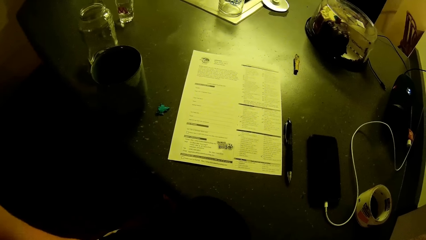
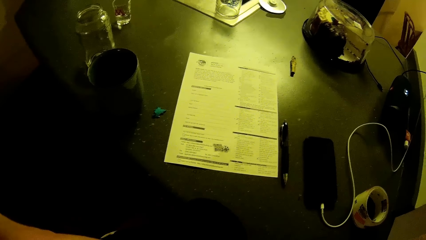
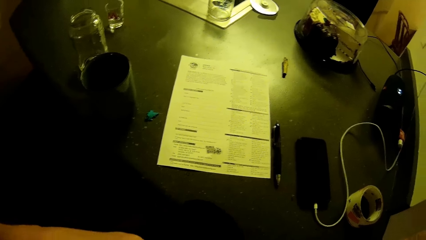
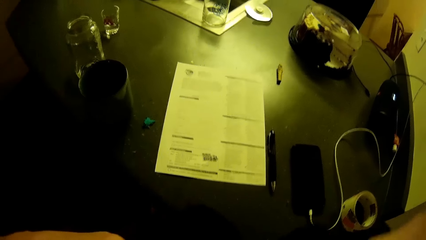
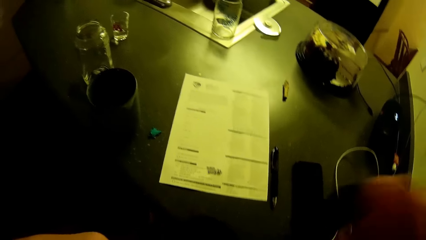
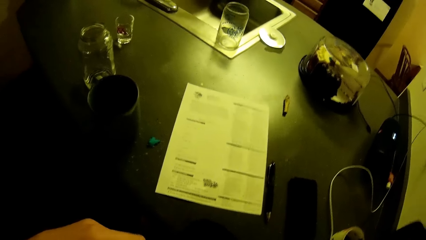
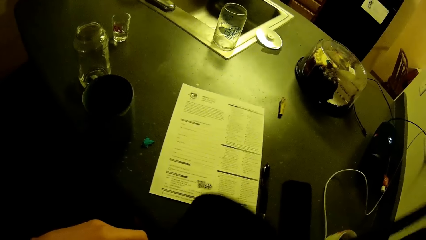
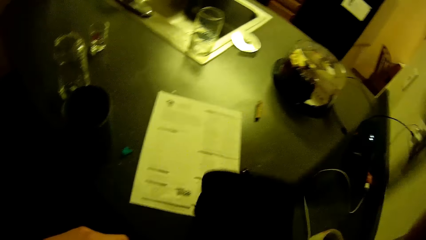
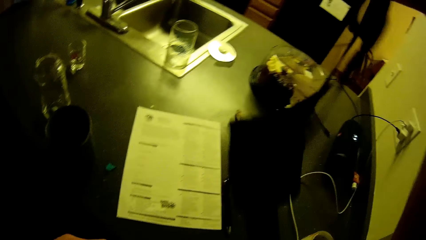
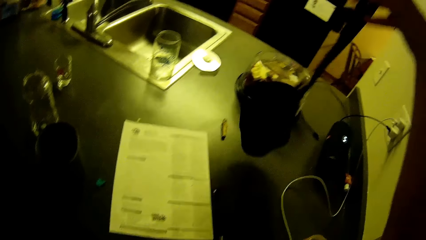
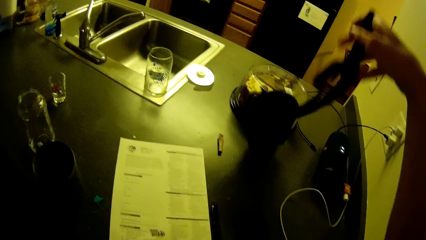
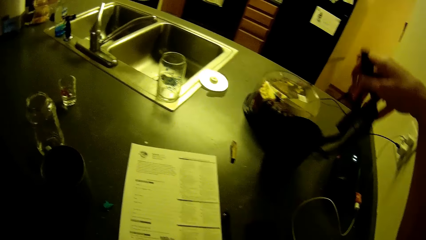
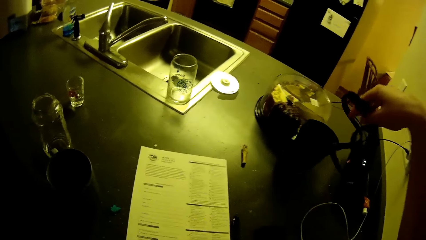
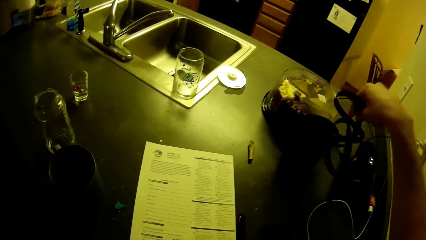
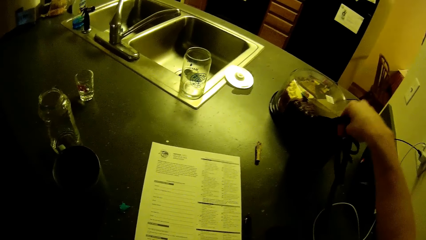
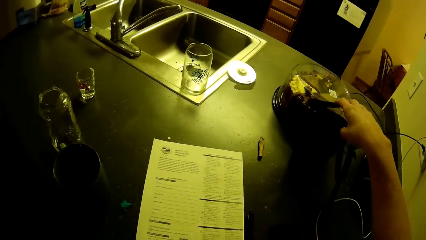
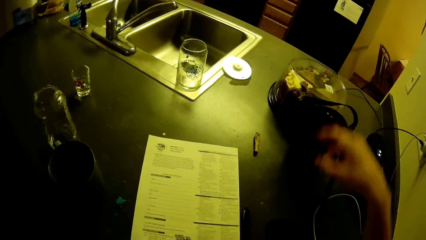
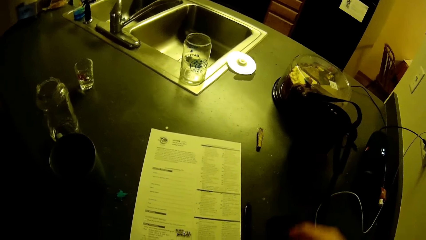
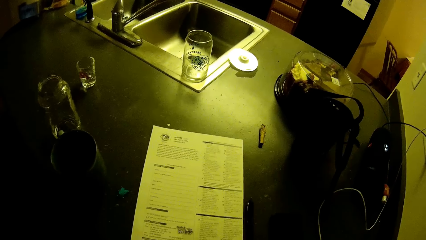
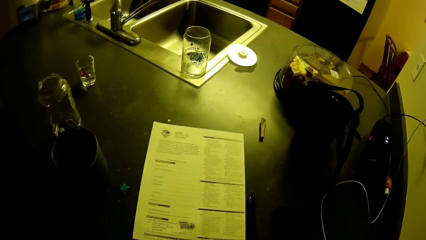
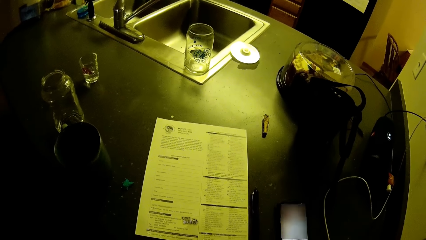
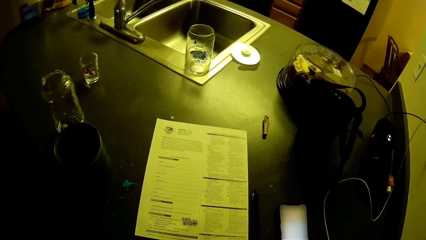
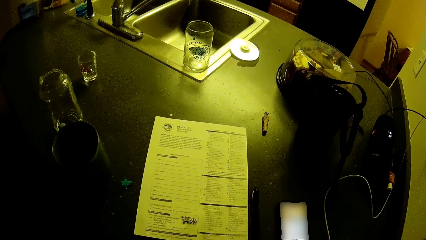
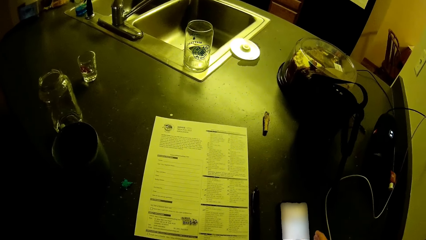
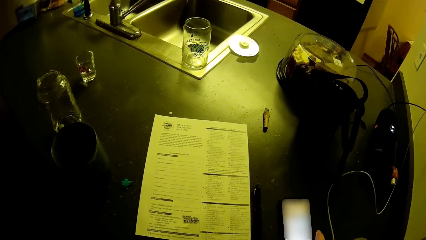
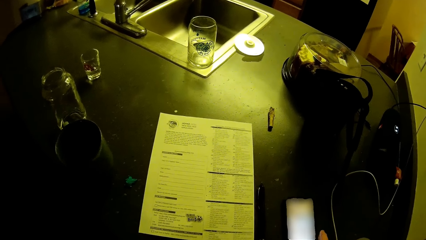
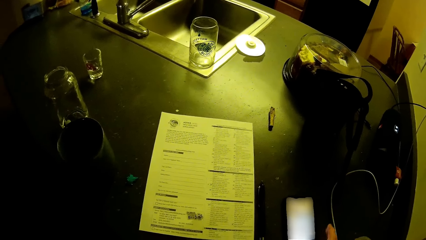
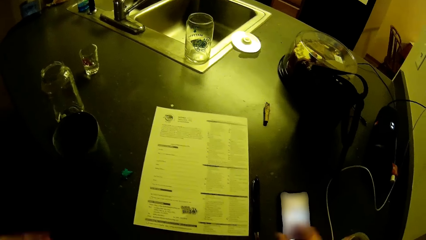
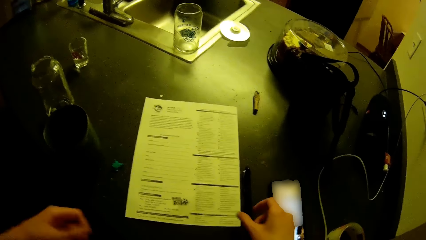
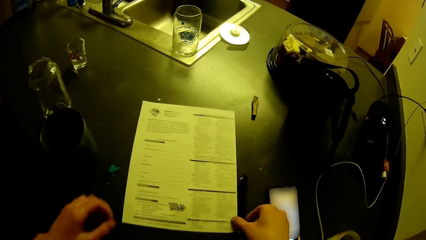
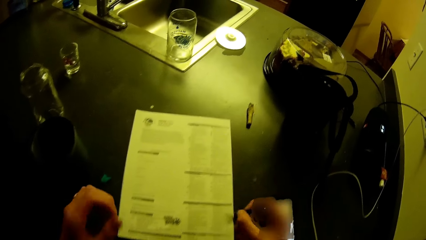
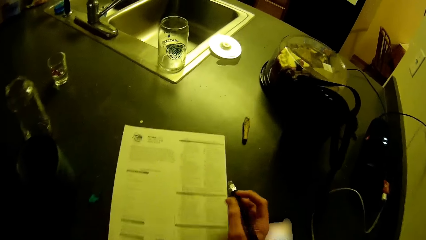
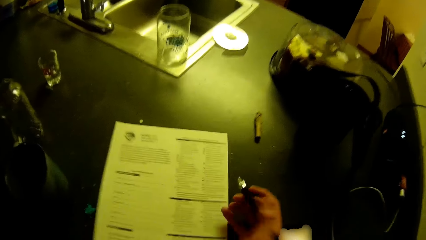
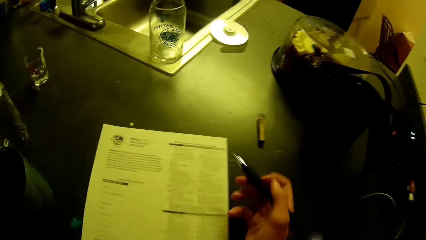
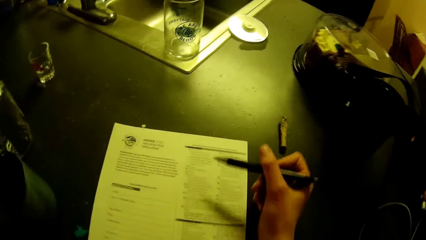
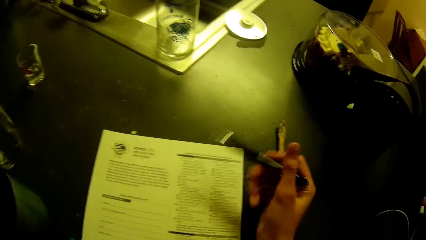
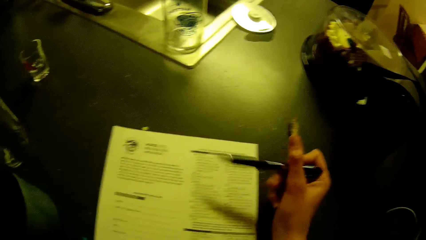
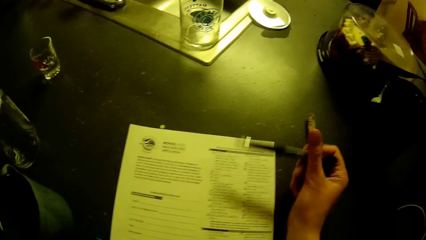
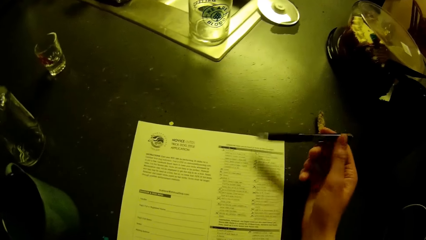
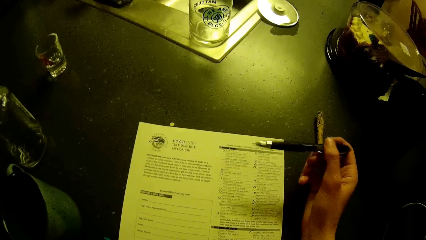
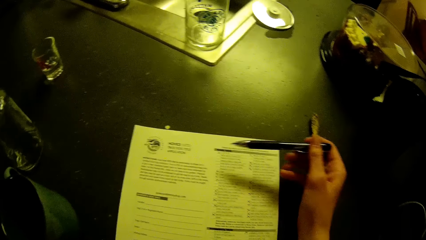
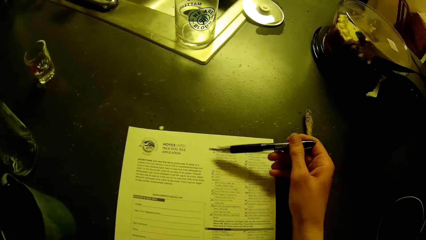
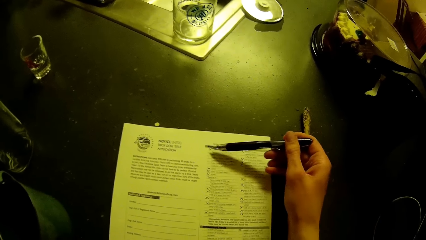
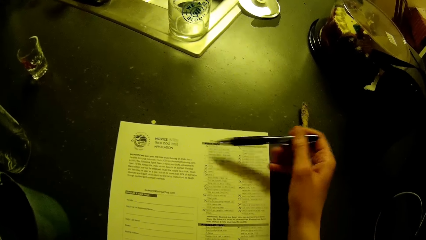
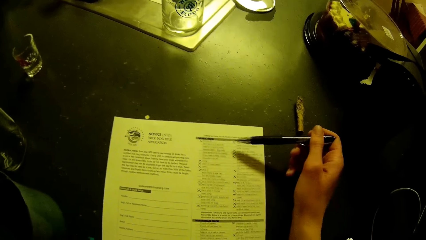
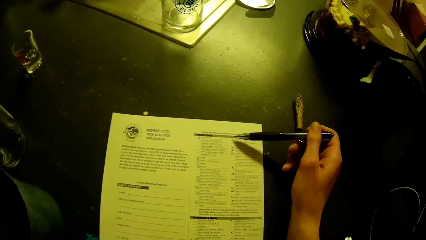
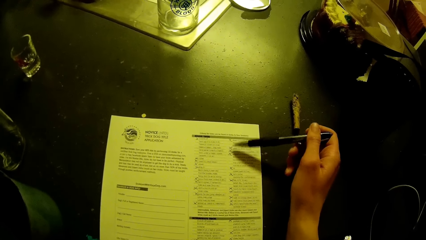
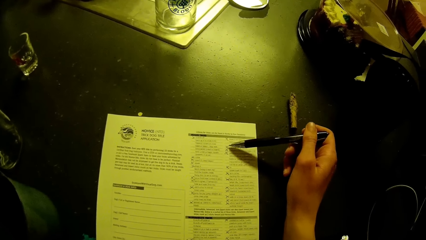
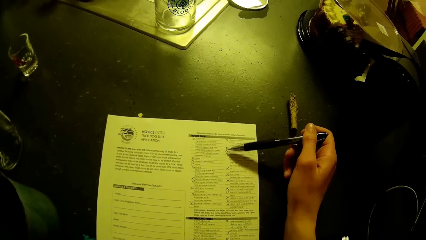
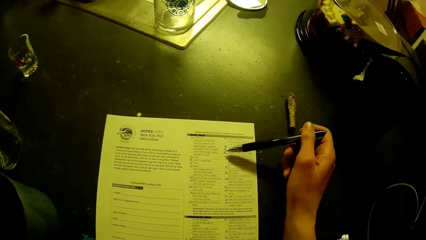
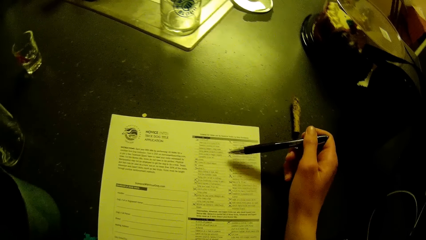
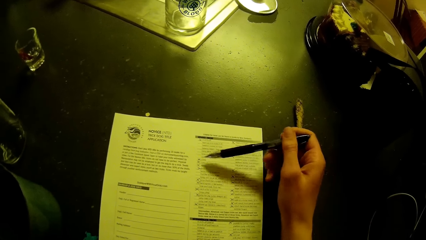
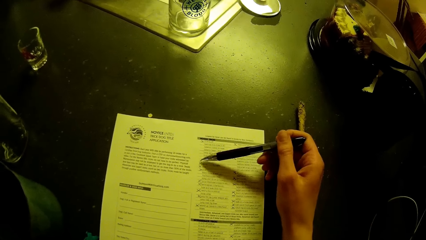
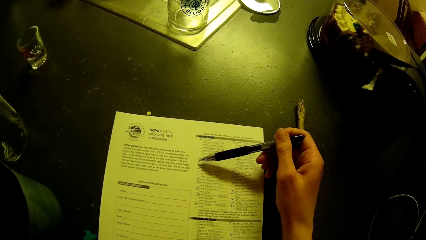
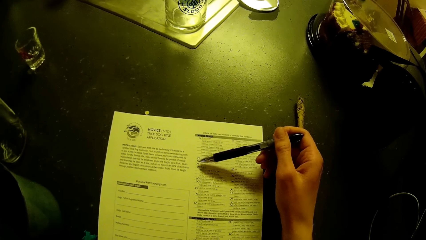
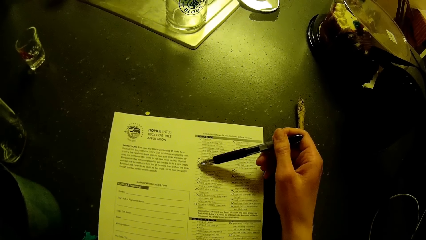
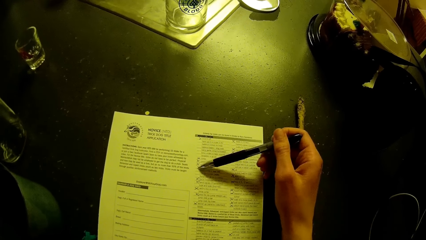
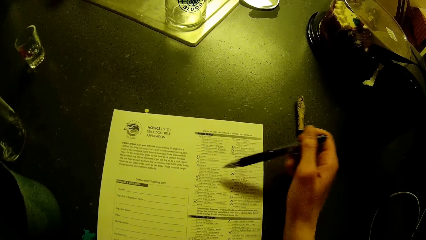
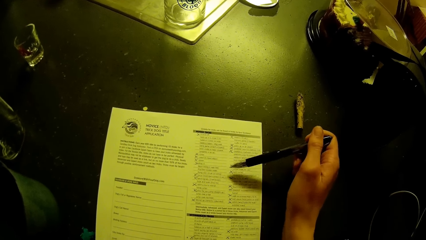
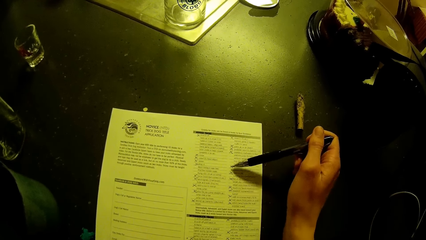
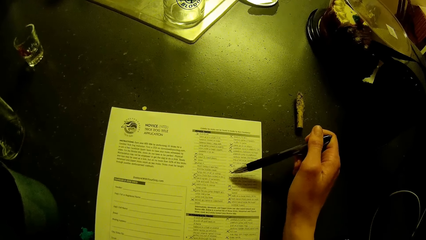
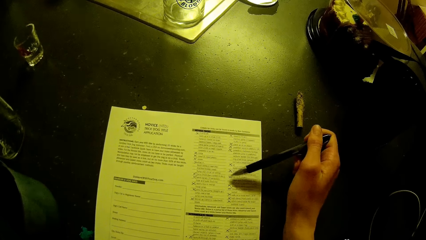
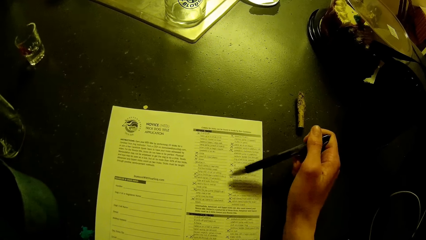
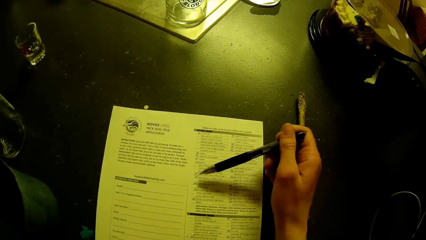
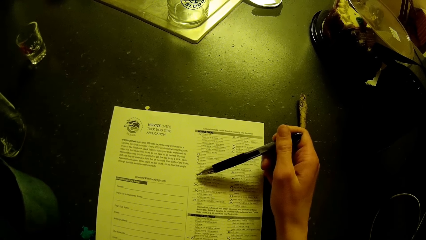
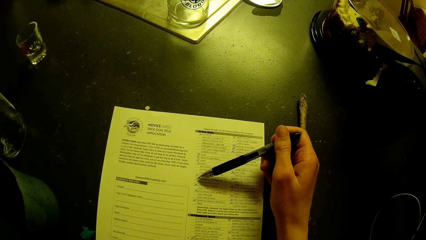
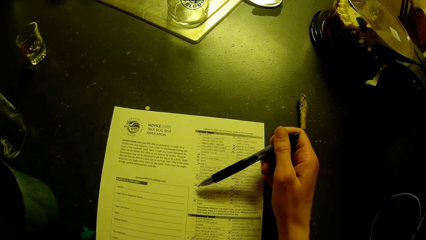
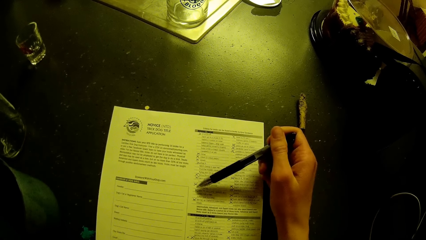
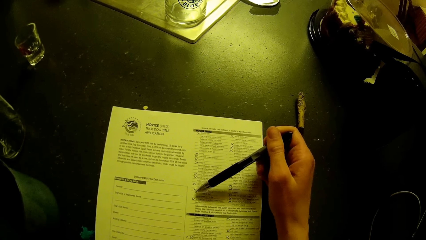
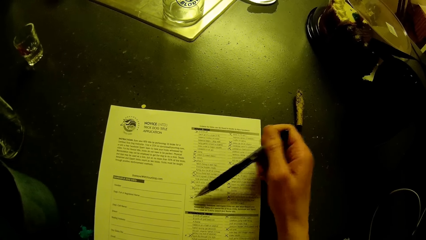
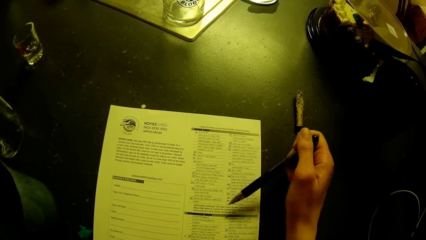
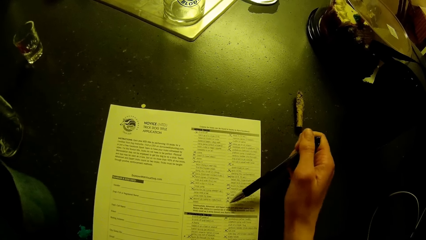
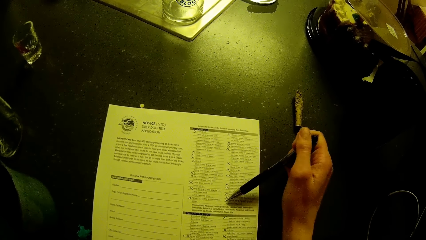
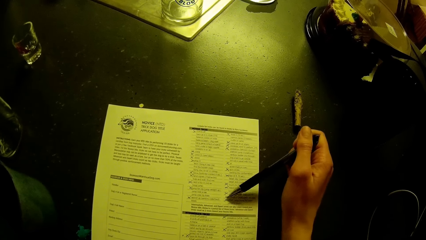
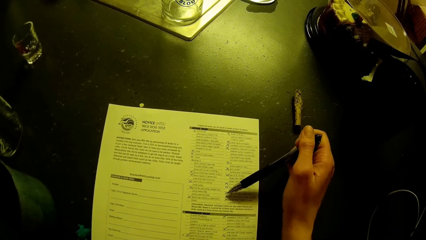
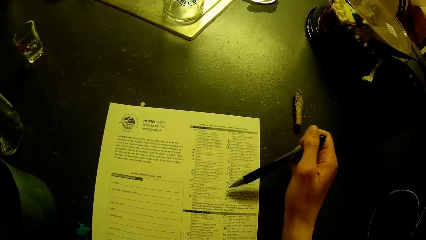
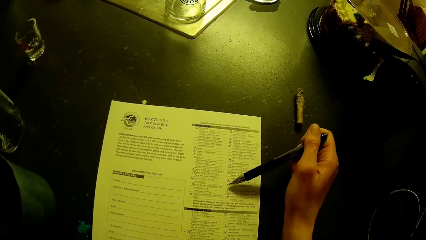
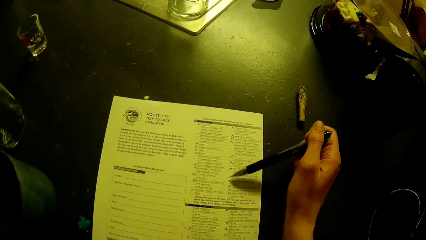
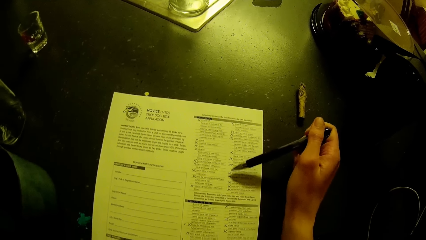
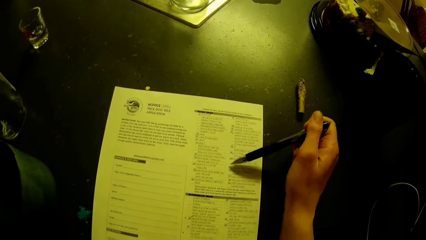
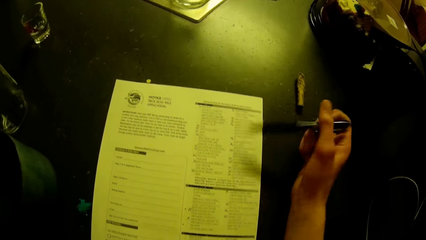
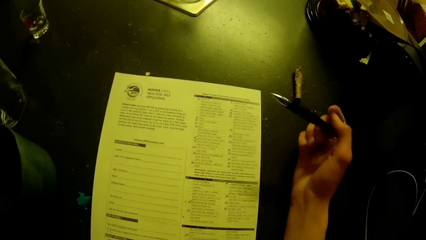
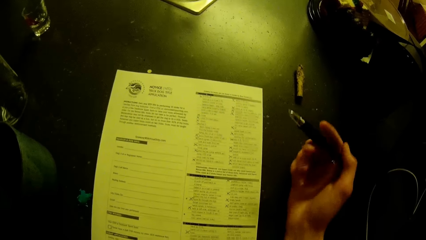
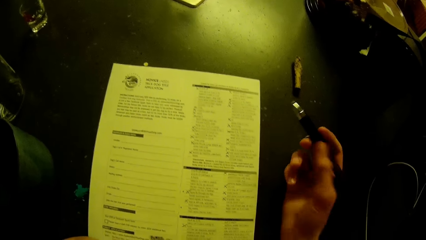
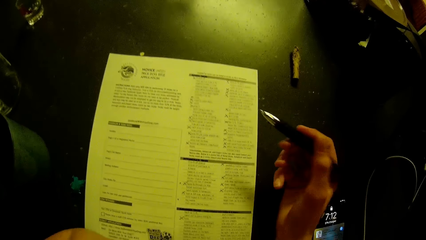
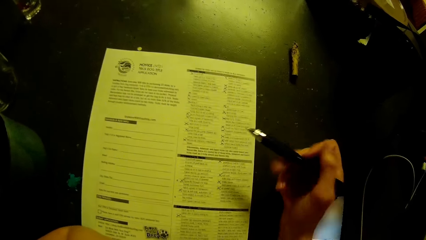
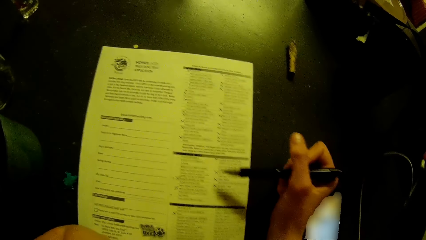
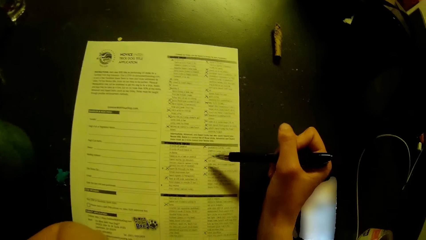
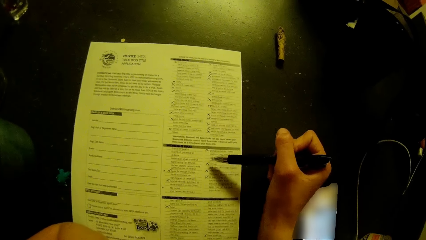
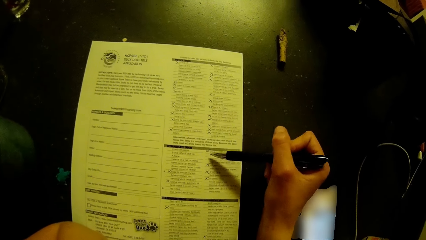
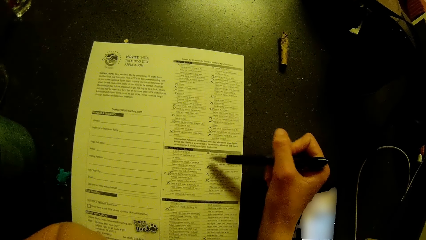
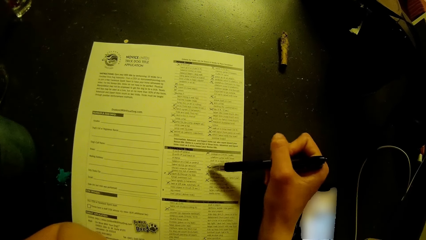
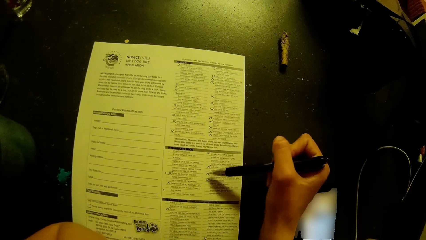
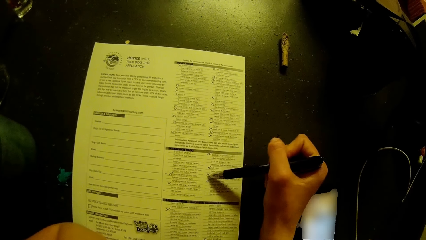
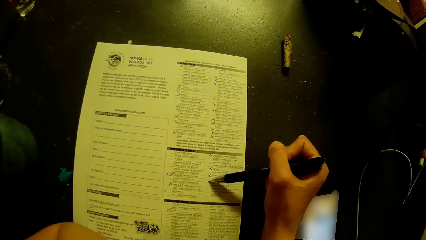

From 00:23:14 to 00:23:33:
The camera wearer drops the waist bag on the table with his right hand. He operates the mobile phone on the table with his right hand. He picks up the pen on the table with his right hand. He scans through the application checklist on the table with the pen in his right hand. He points on the form with the pen.
